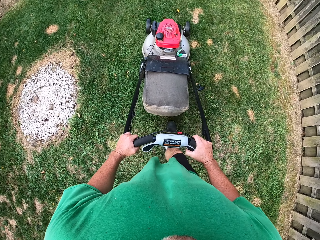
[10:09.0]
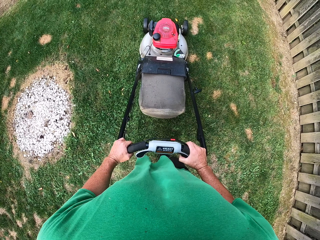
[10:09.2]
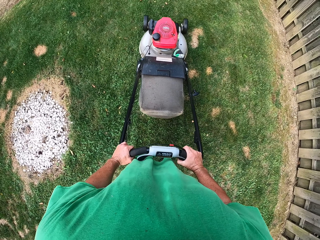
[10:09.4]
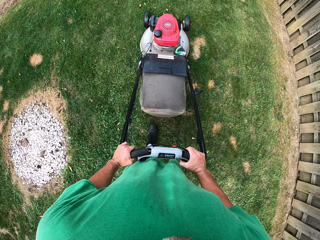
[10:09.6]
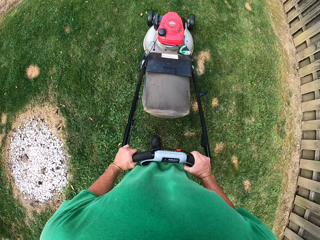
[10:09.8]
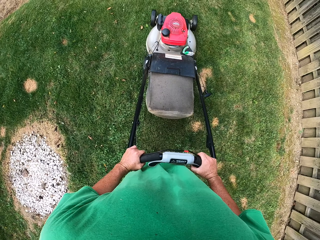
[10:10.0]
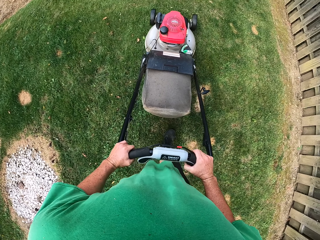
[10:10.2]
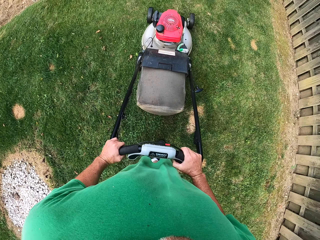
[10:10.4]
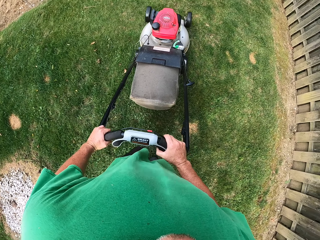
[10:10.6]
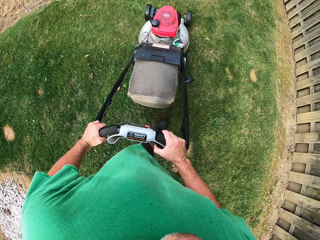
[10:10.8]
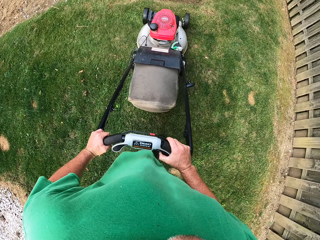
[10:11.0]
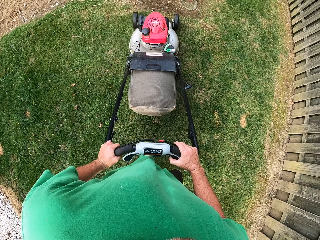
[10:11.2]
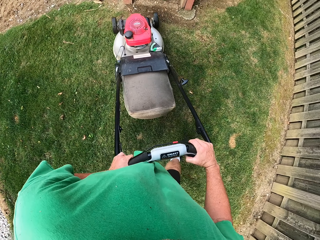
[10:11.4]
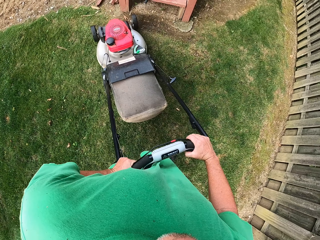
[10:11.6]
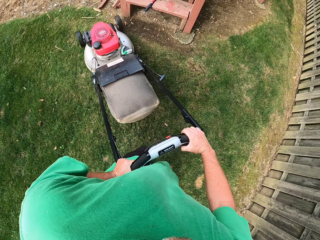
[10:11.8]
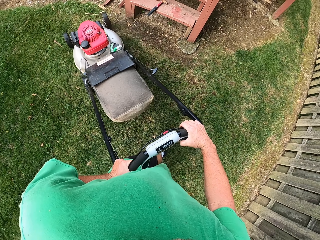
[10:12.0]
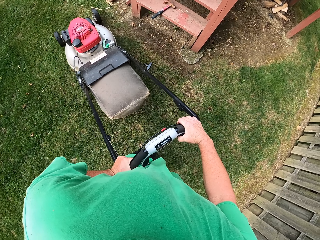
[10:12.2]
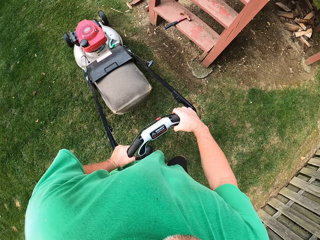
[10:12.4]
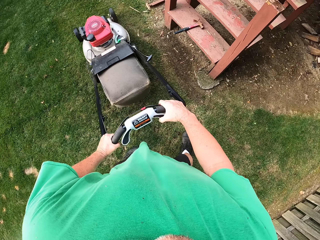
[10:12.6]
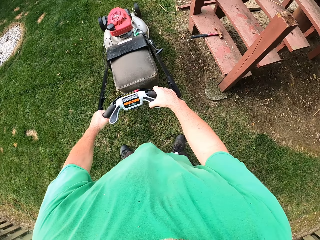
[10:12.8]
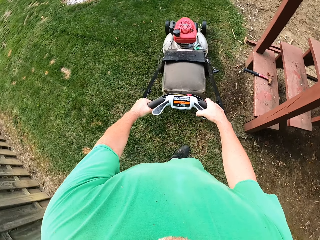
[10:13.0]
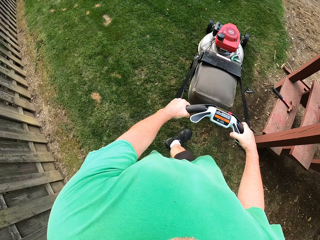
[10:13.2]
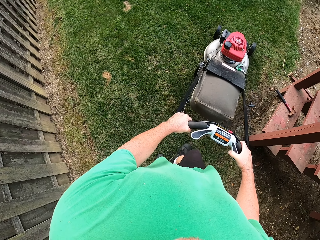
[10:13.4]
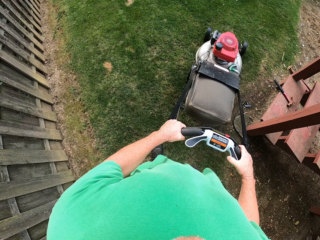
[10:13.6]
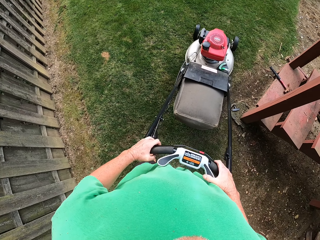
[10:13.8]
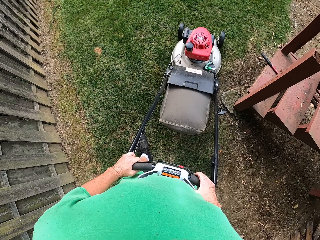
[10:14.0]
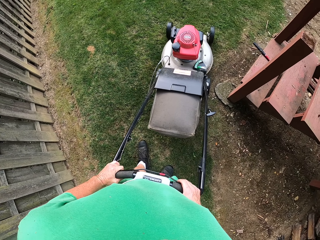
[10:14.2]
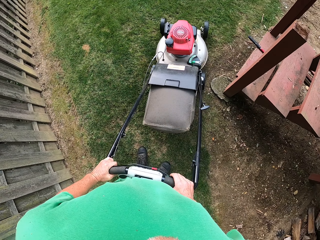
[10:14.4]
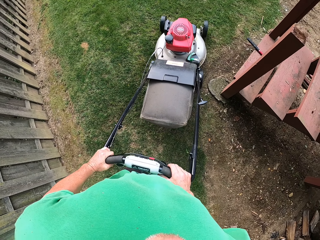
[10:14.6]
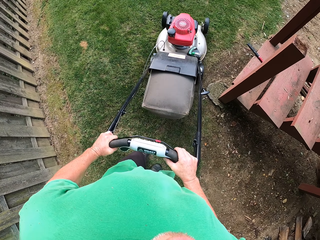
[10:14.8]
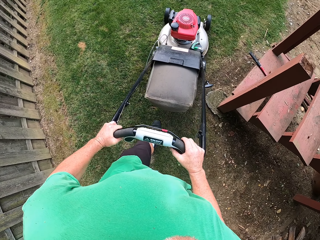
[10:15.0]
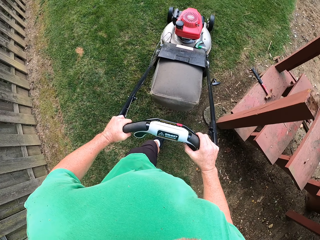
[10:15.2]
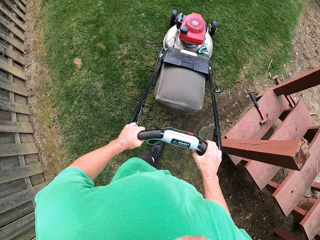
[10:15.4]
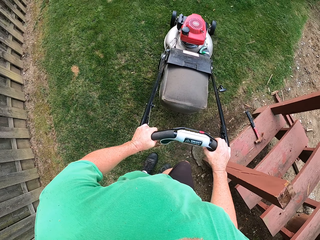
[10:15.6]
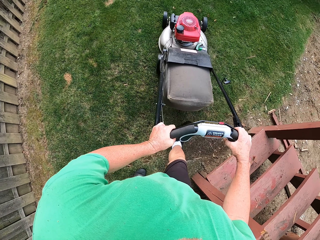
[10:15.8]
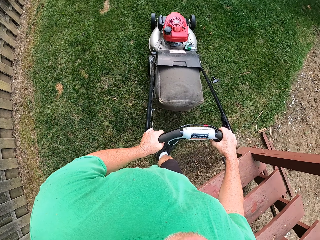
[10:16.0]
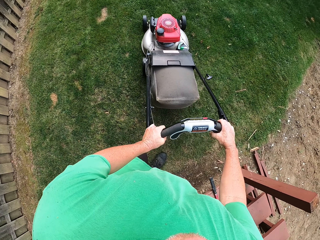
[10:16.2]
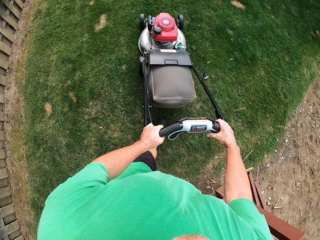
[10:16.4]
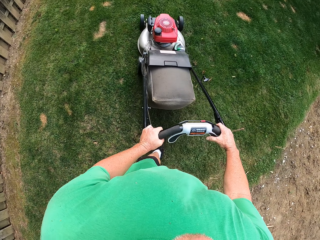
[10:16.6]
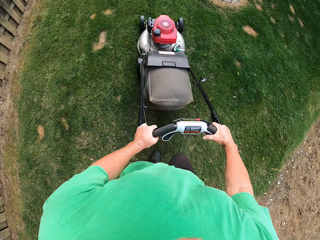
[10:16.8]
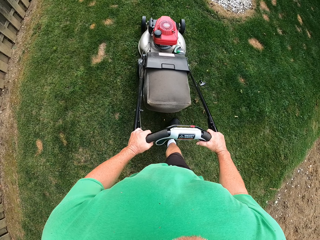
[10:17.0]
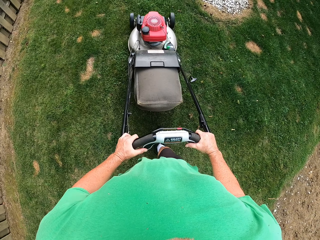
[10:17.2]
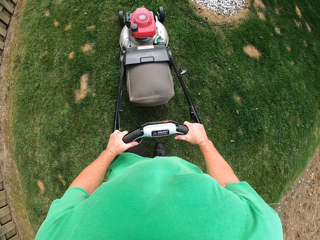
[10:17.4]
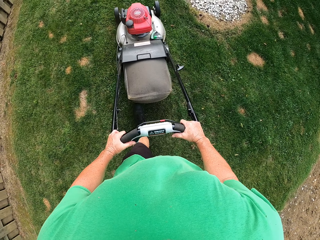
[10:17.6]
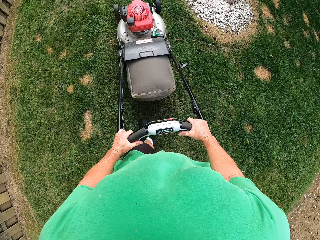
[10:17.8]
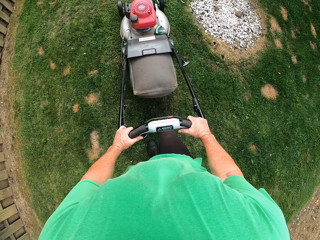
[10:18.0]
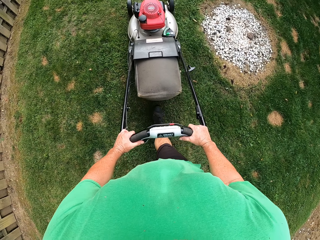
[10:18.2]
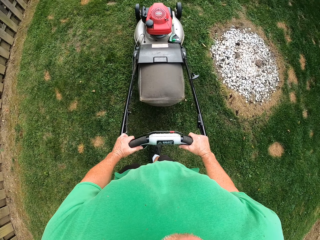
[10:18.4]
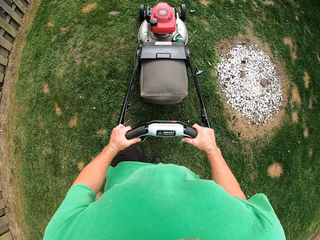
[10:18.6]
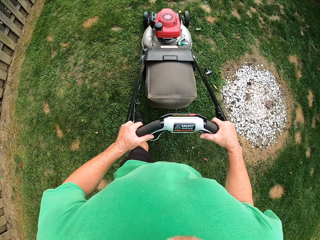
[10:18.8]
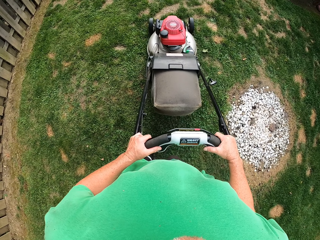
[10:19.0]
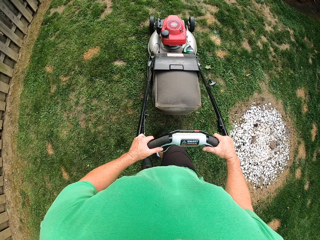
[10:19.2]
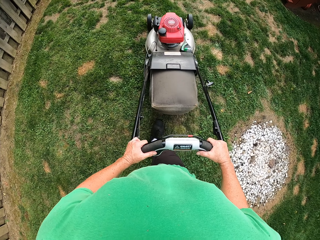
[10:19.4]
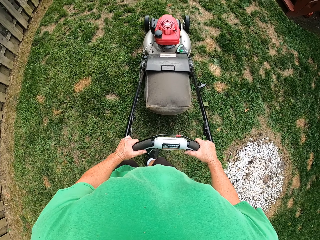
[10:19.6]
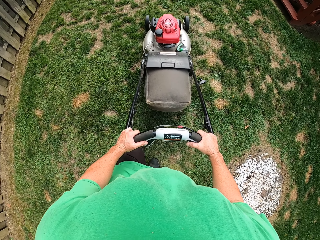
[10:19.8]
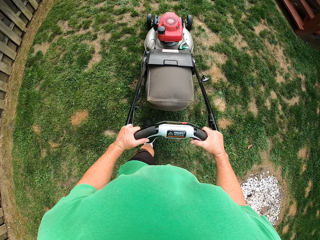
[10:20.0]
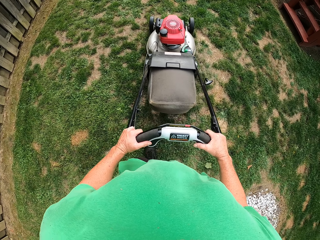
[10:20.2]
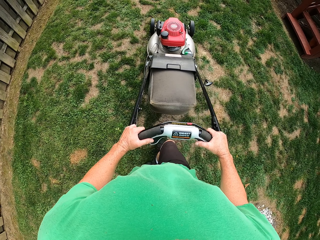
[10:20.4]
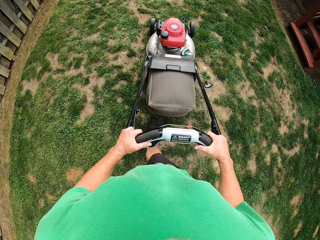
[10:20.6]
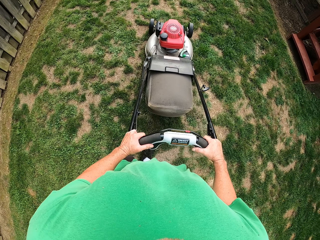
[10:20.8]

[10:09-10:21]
The camera wearer turns around. They pull the reel mower. They push the reel mower.

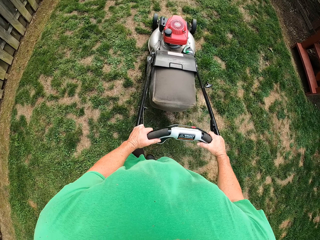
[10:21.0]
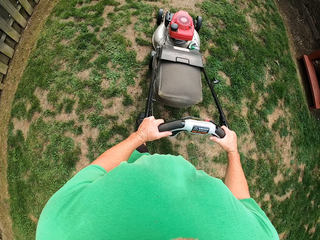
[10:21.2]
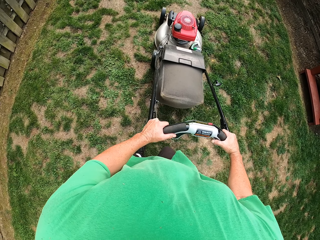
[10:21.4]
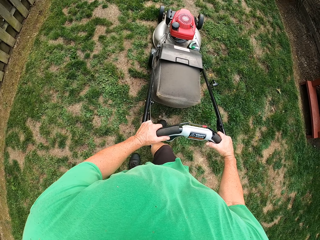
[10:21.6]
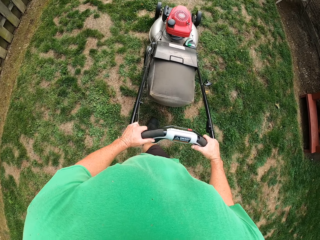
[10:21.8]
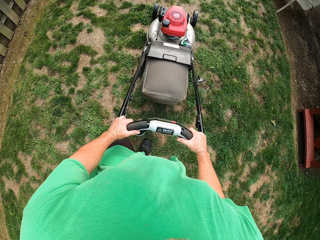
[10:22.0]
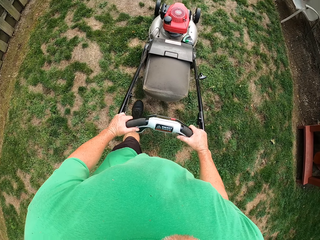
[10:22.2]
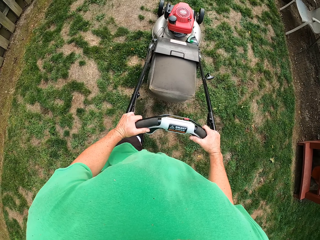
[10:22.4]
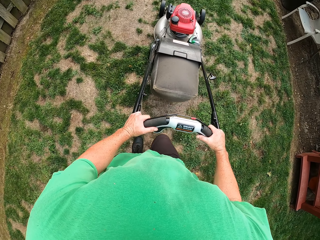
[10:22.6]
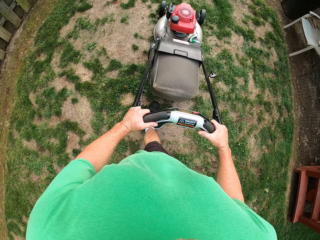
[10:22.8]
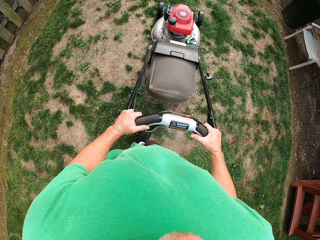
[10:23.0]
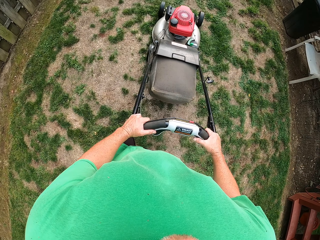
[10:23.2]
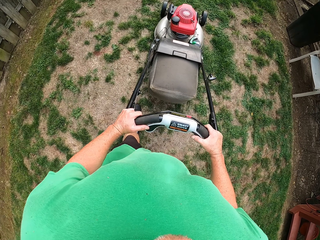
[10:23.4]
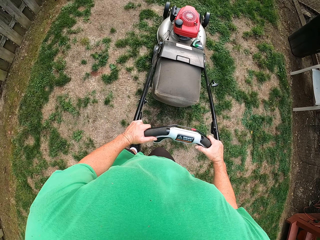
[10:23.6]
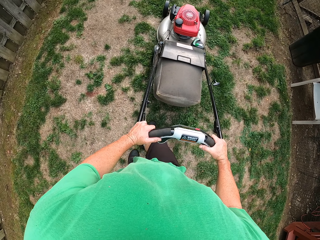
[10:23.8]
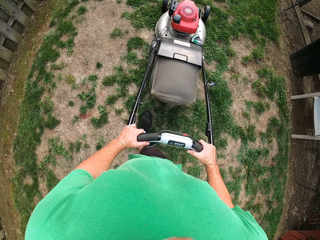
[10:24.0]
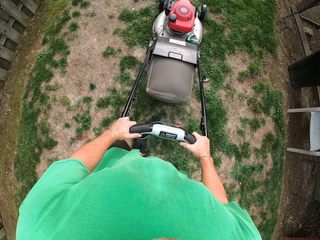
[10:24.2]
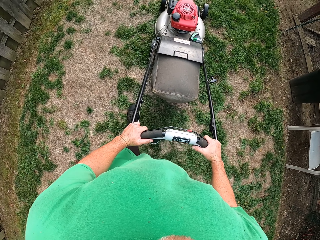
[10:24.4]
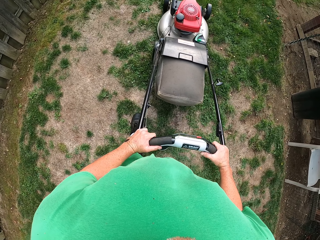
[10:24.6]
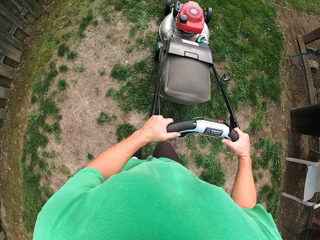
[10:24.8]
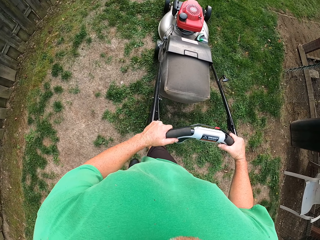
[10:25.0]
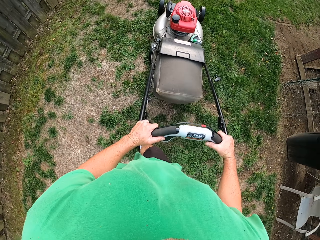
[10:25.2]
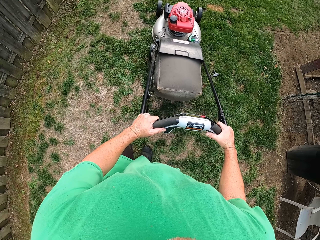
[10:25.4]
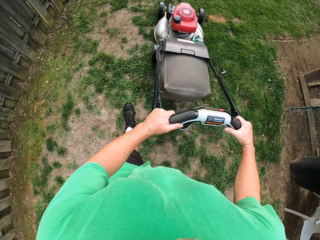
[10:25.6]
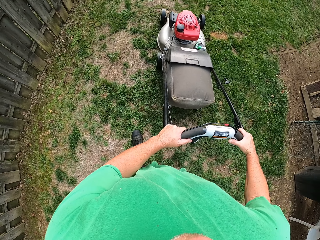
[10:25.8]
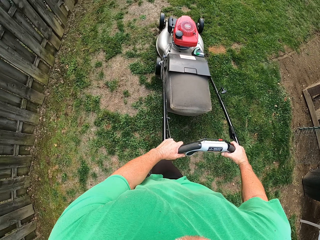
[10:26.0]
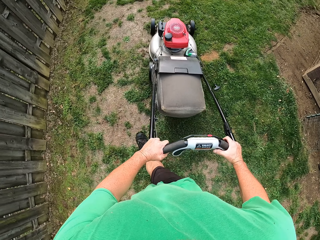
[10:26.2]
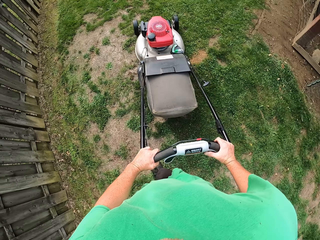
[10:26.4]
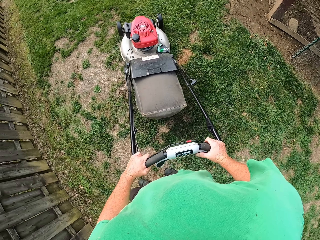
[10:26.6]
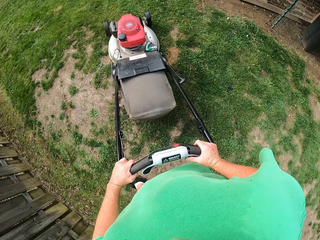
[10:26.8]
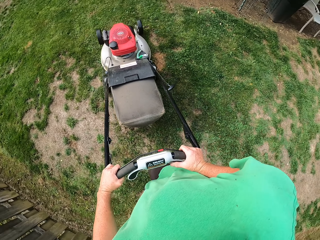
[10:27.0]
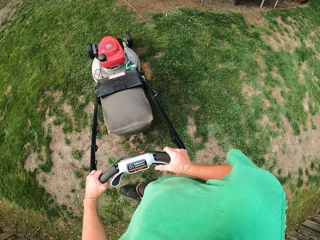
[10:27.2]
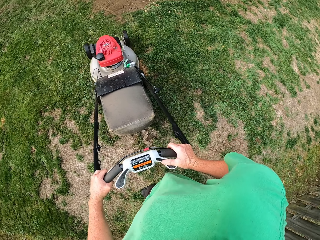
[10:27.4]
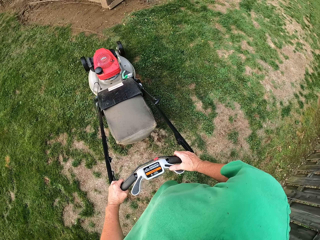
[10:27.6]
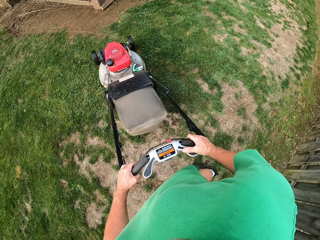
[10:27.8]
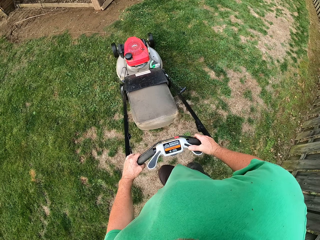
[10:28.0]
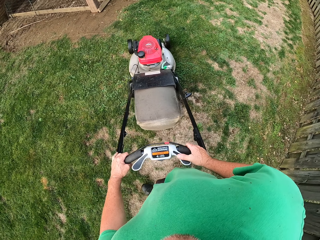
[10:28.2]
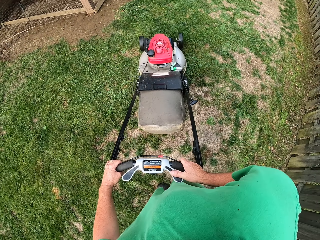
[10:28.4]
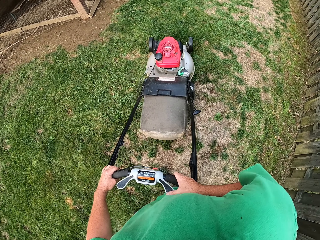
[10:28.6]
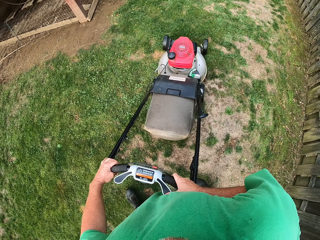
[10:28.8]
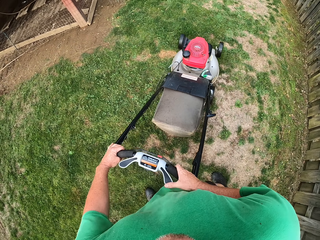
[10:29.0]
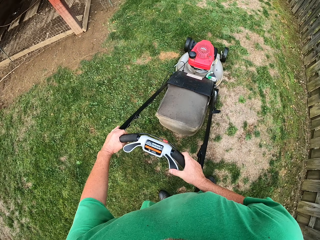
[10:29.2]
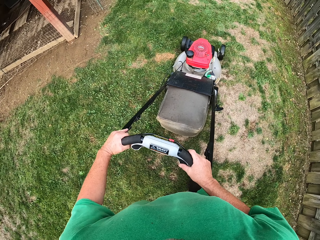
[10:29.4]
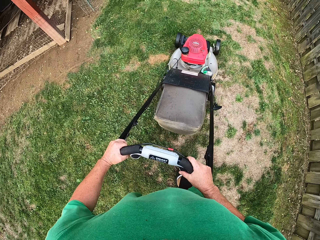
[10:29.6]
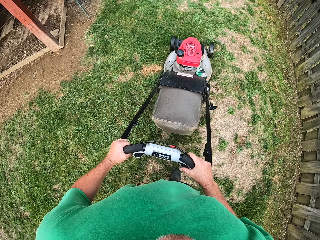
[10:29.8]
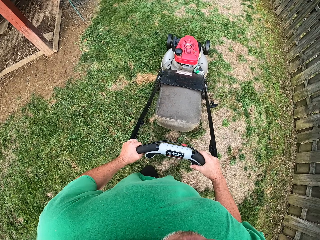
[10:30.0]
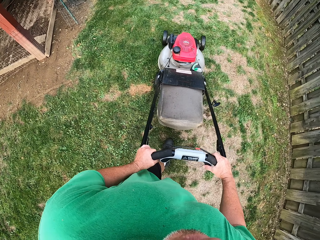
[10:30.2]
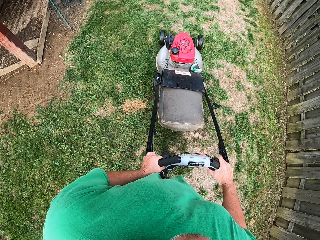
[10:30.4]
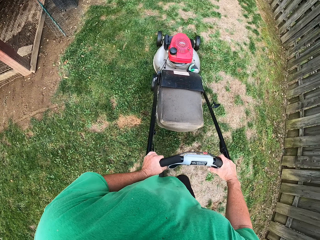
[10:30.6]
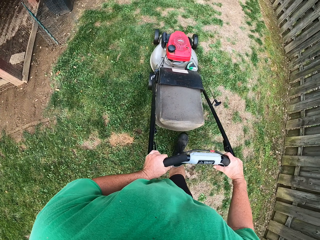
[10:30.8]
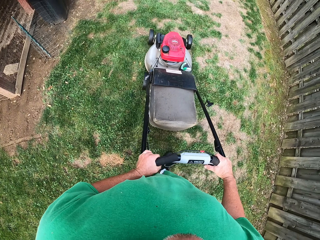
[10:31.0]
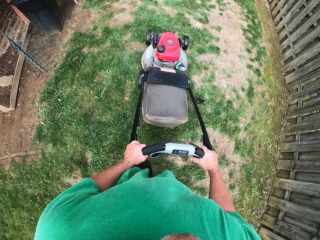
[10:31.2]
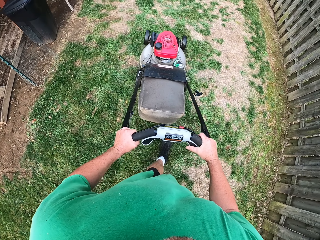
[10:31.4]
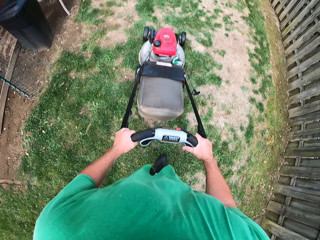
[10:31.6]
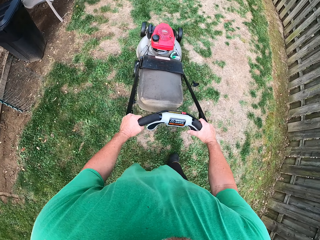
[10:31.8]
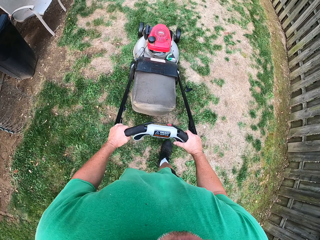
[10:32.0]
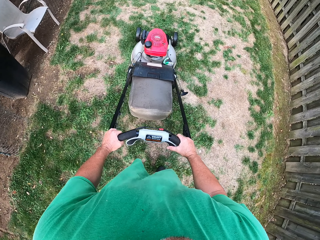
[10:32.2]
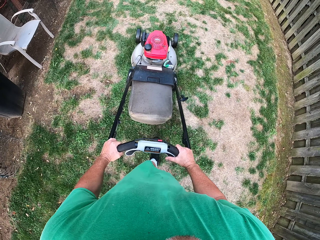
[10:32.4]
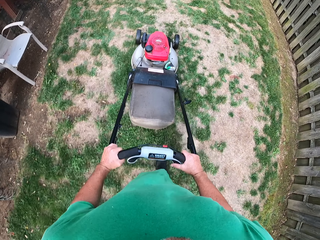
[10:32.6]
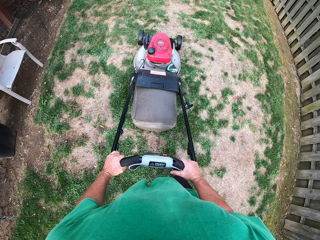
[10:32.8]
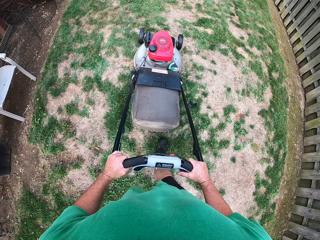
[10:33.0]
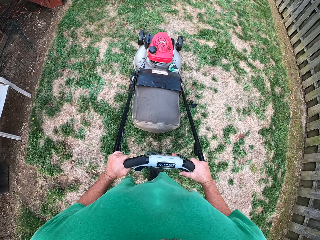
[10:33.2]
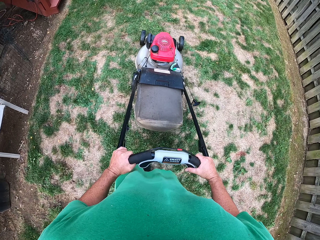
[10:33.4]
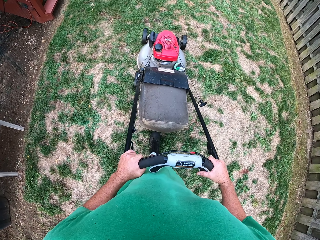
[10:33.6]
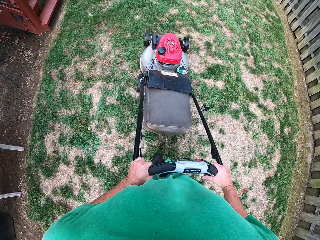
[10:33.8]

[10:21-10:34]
The camera wearer turns around. They push the reel mower.
